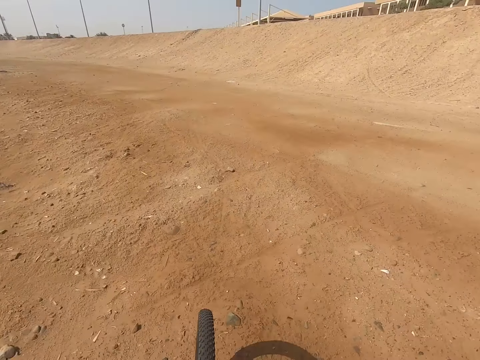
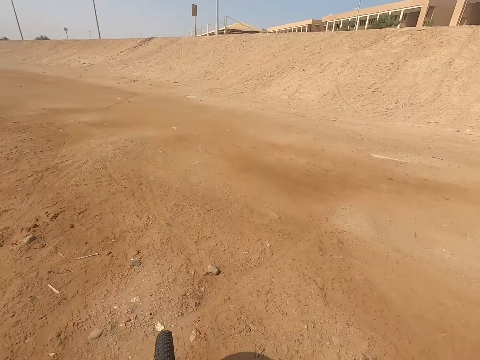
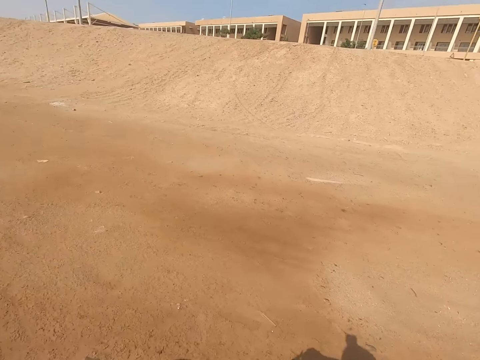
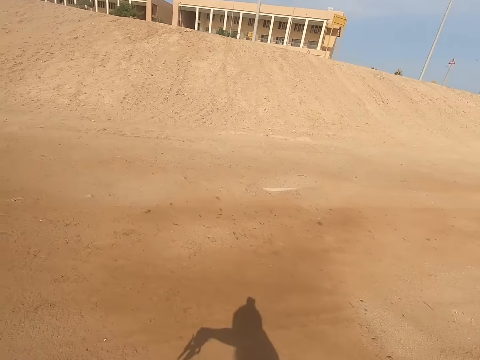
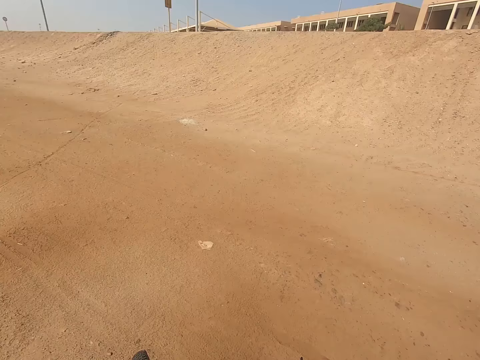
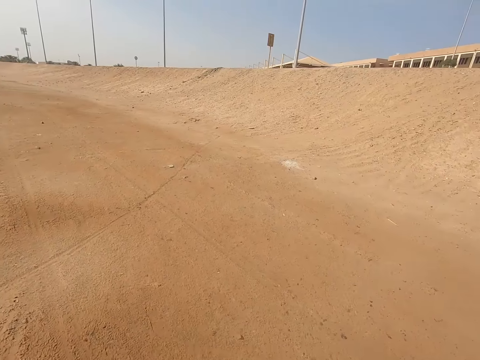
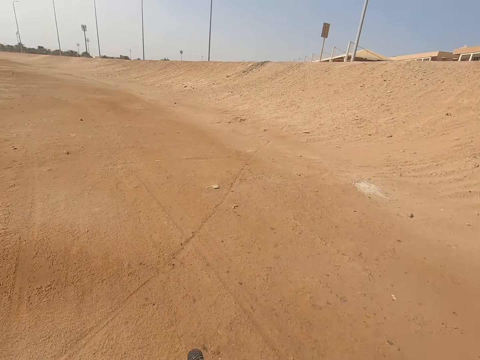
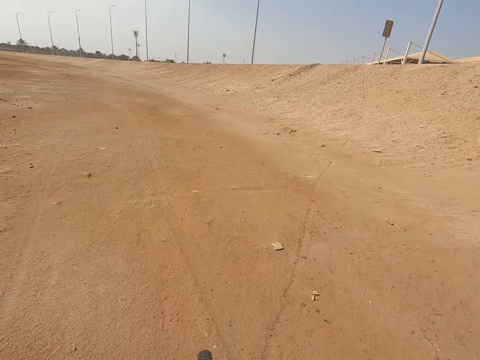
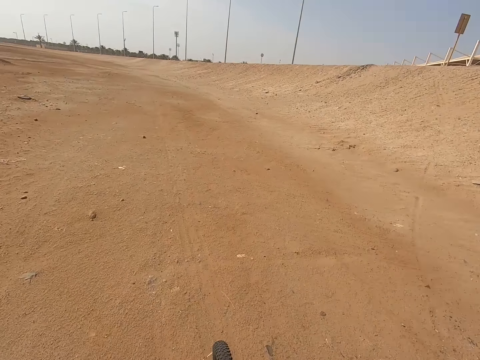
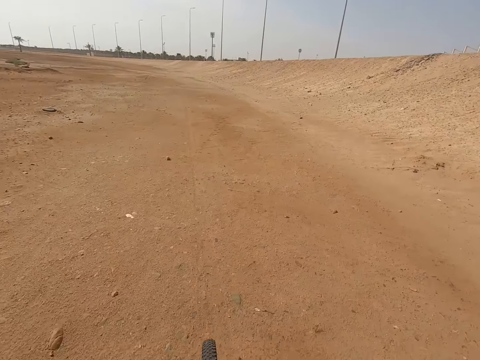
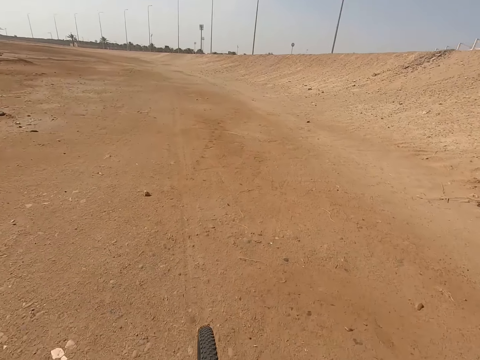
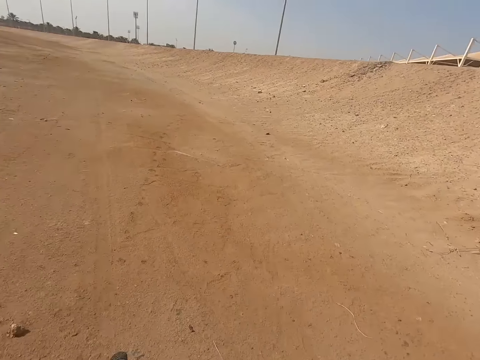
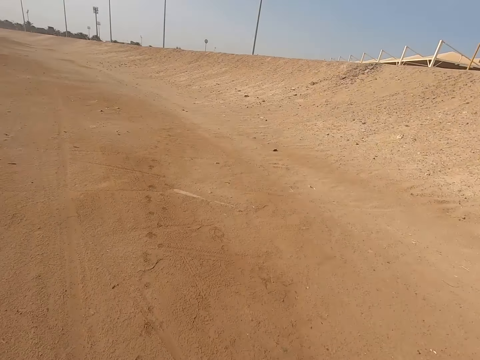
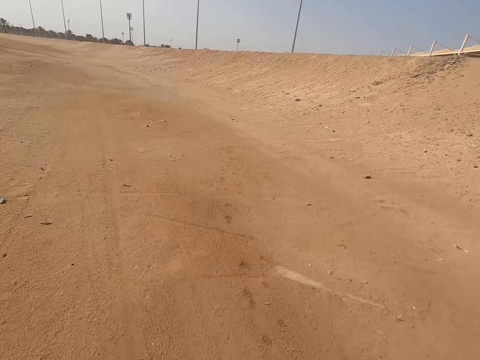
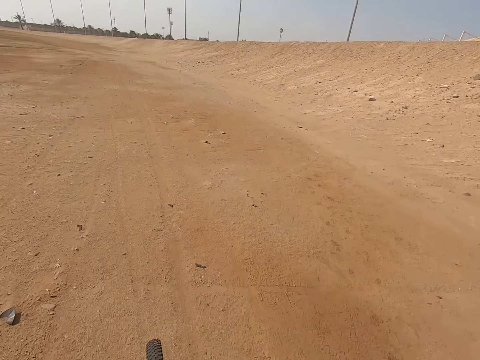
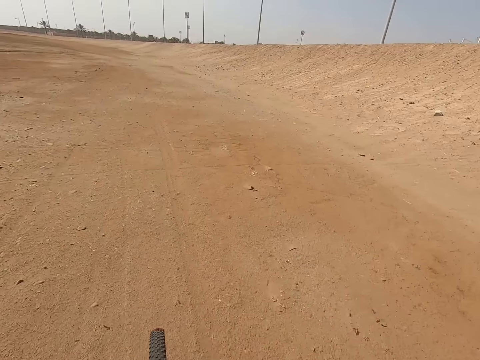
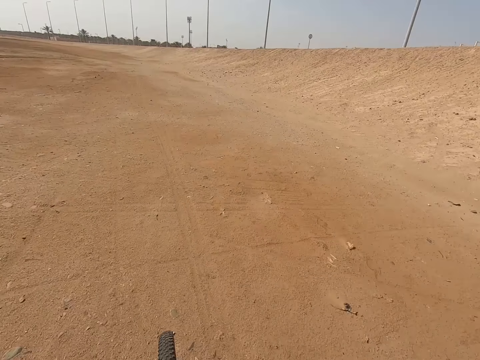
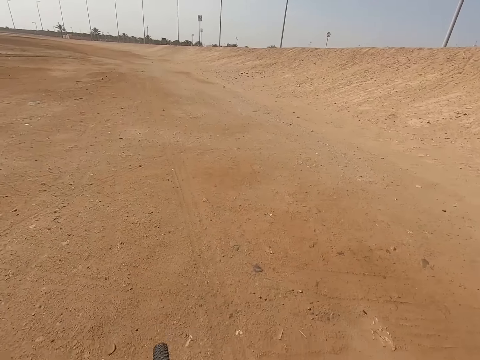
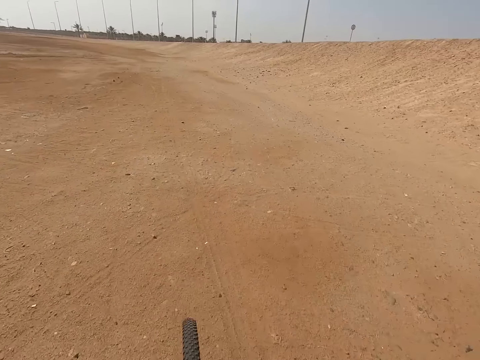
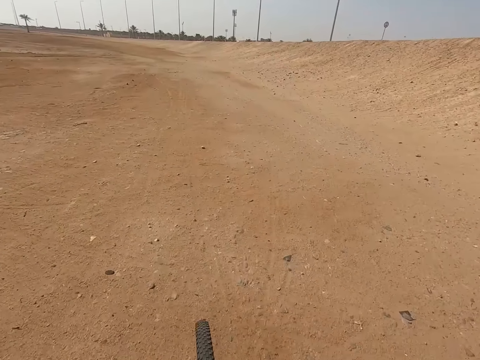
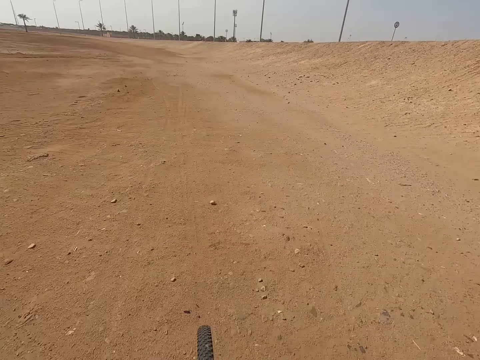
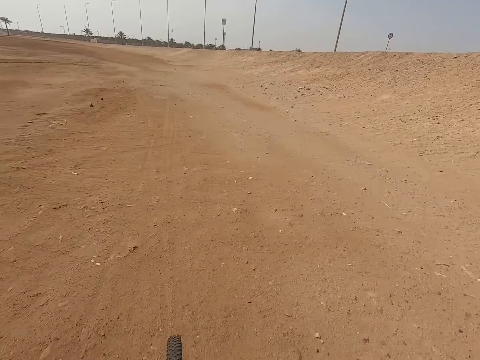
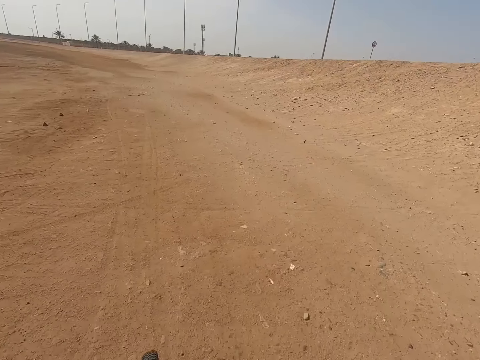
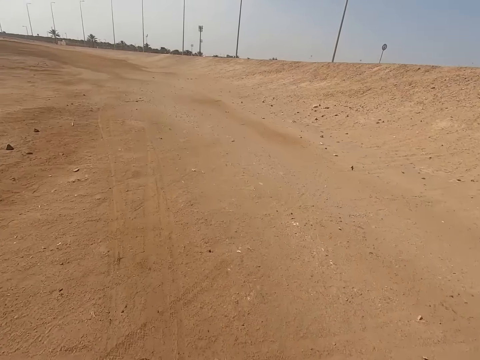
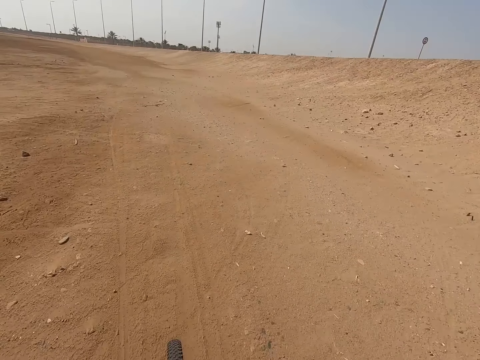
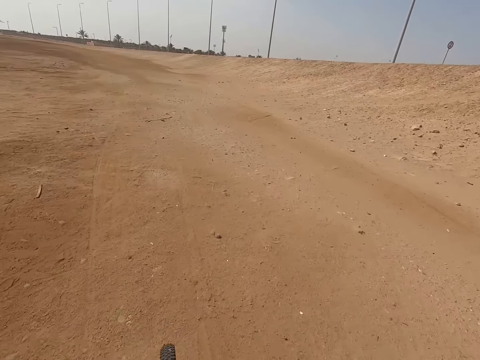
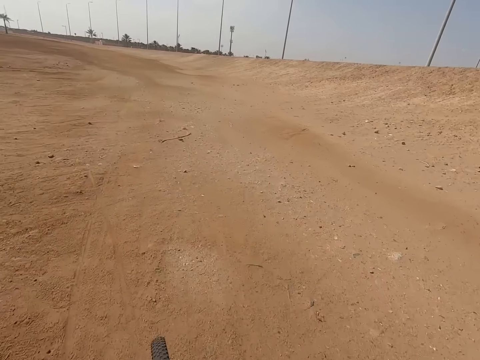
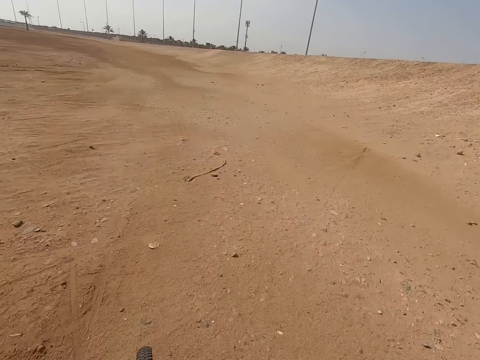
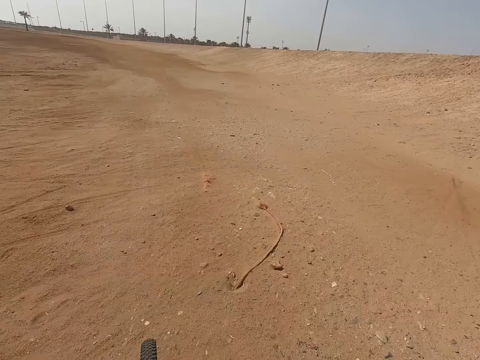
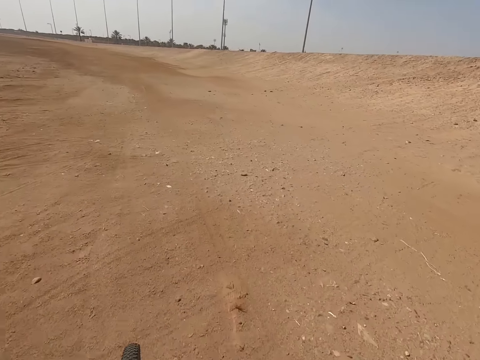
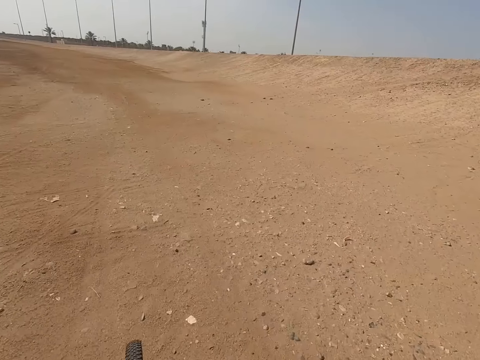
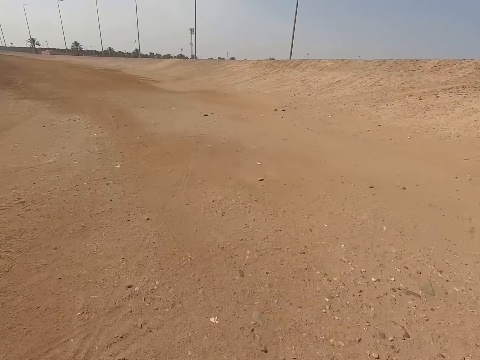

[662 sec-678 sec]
The camera wearer cycles. They cycle repeatedly.

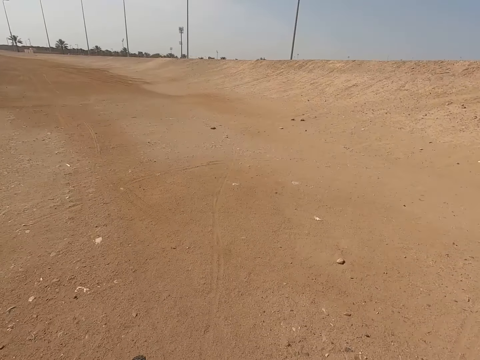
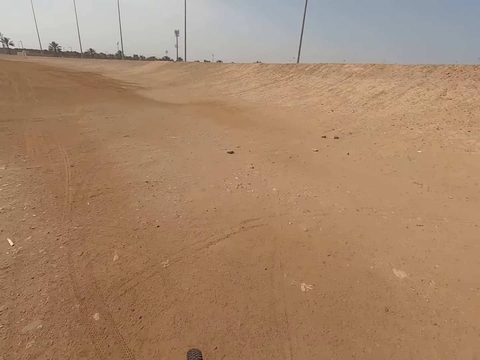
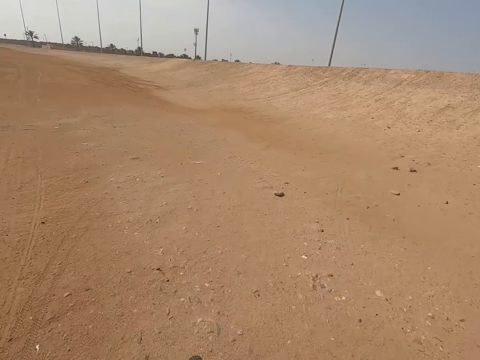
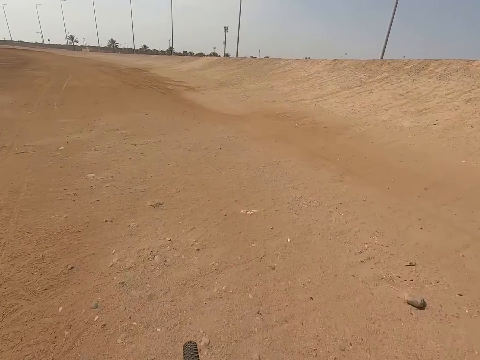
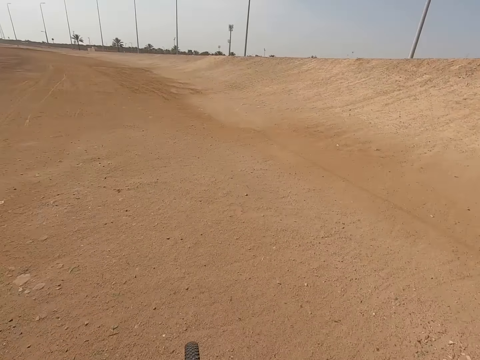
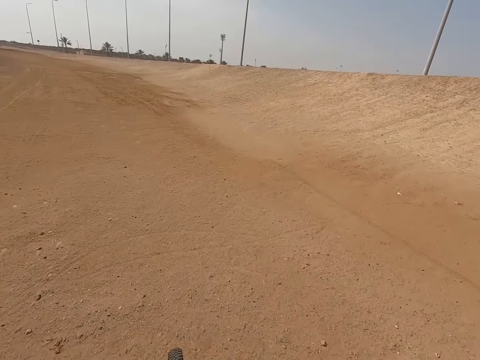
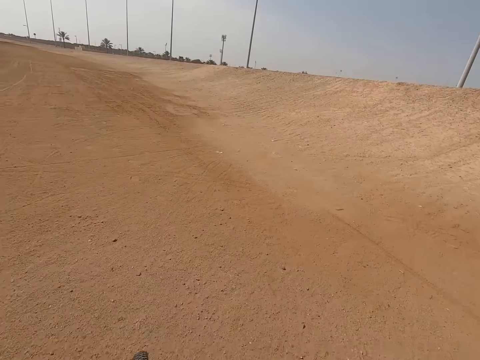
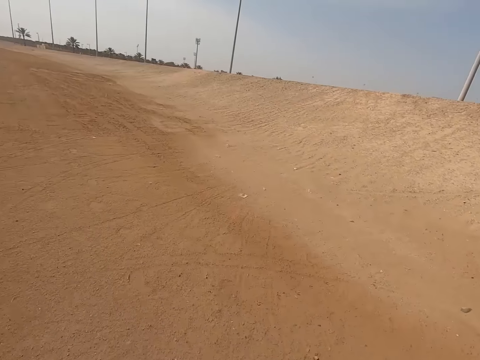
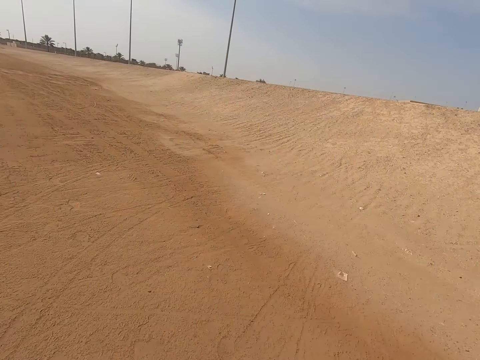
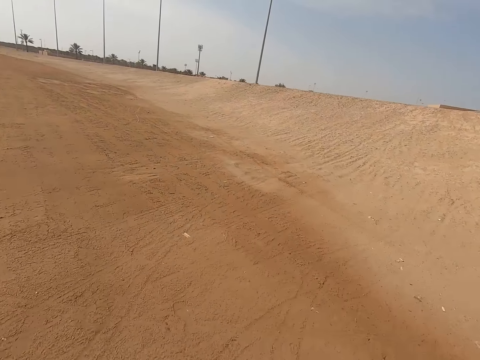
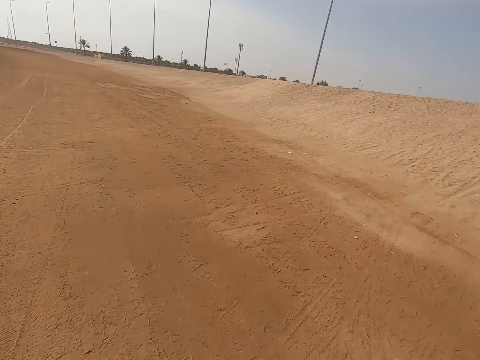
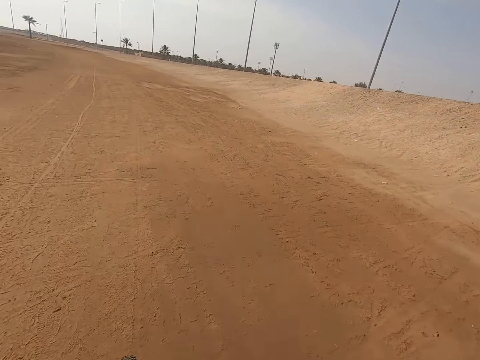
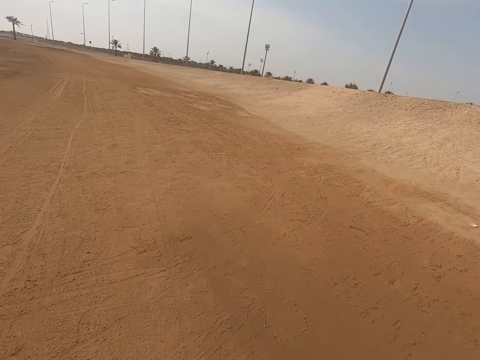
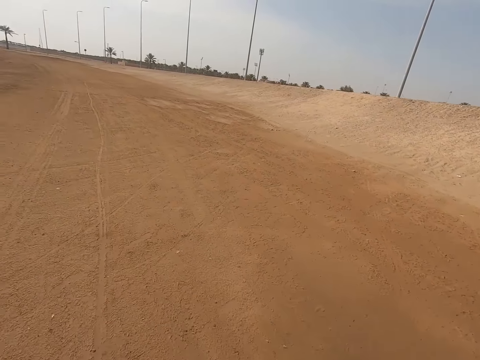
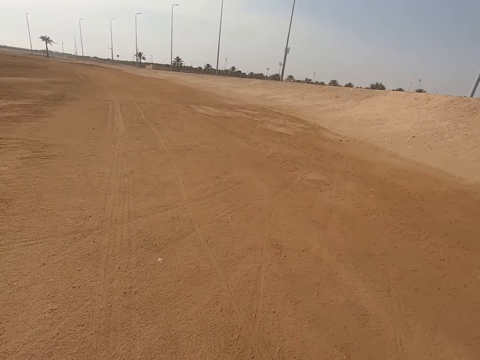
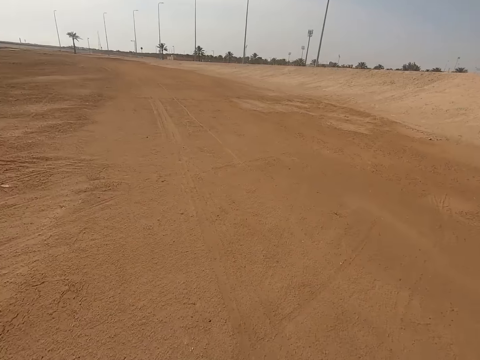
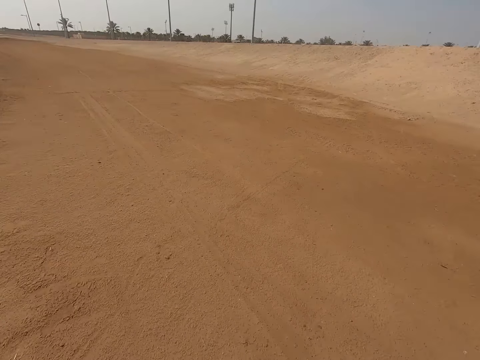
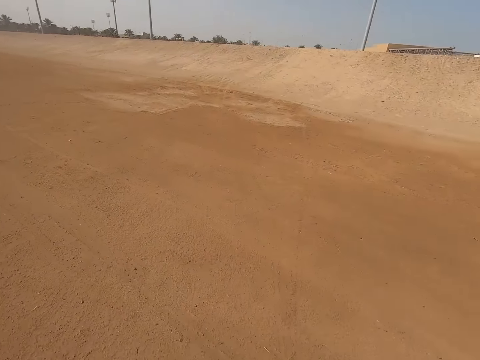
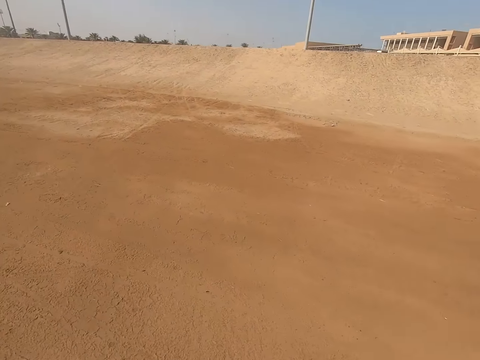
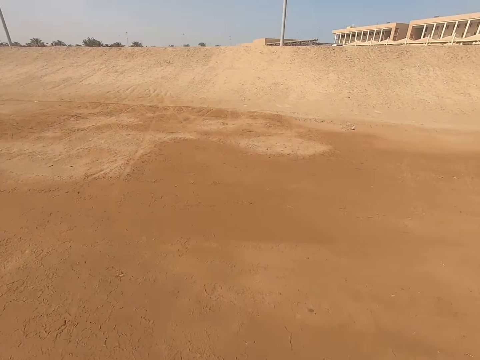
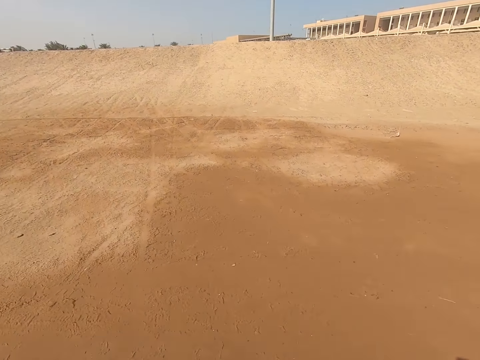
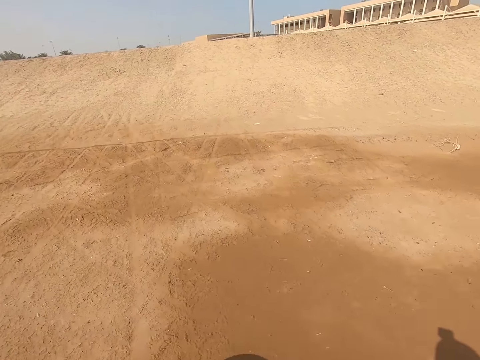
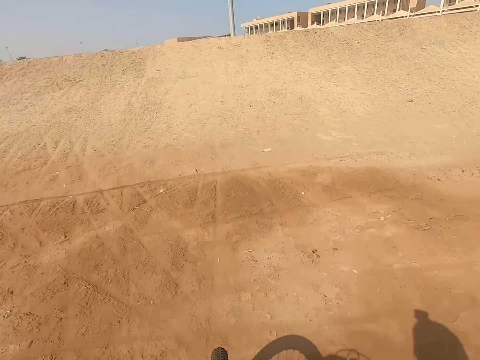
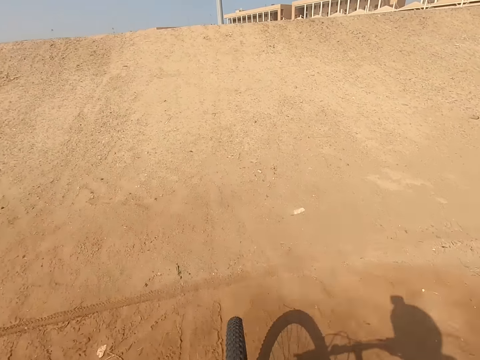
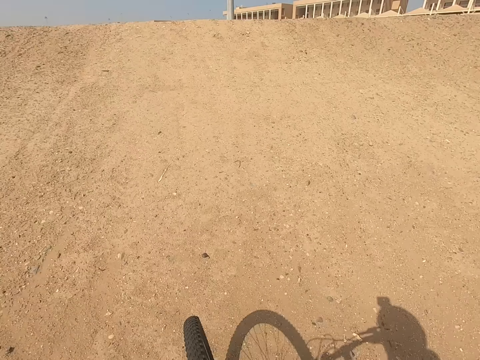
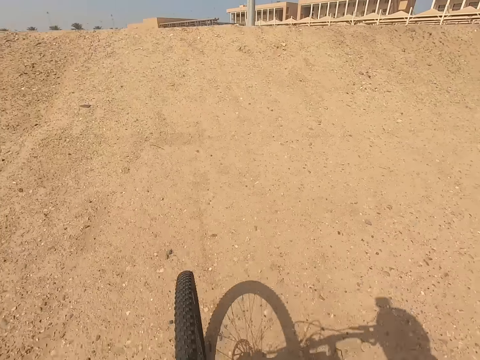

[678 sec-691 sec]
The camera wearer cycles. They cycle again.
